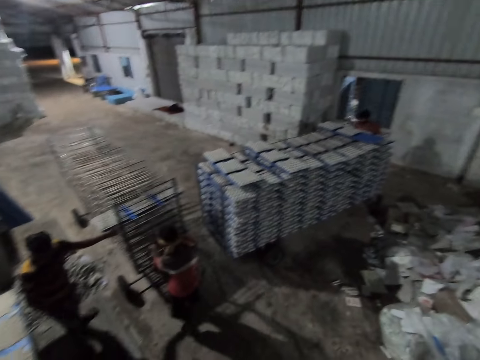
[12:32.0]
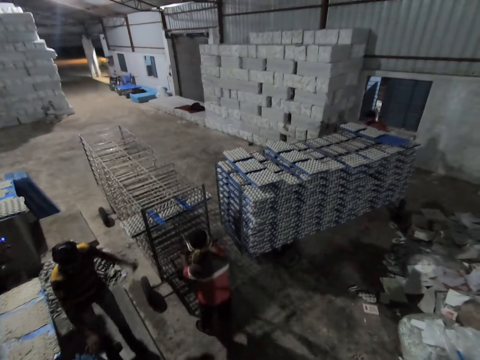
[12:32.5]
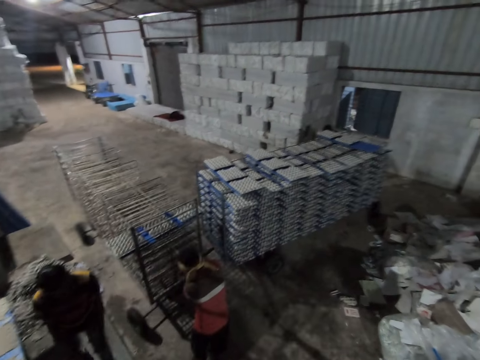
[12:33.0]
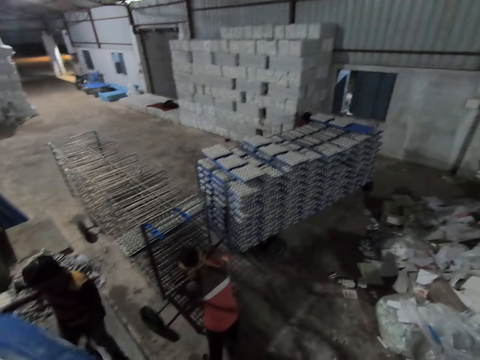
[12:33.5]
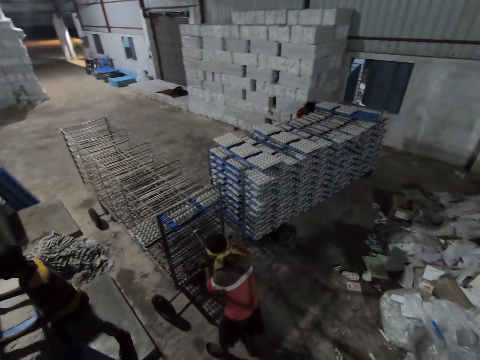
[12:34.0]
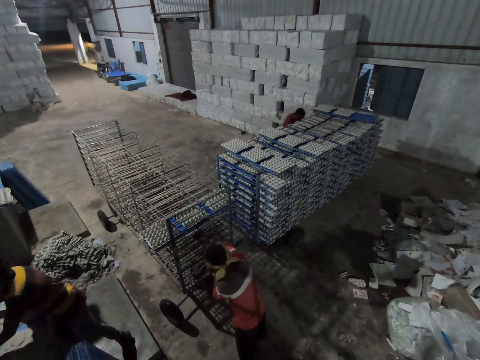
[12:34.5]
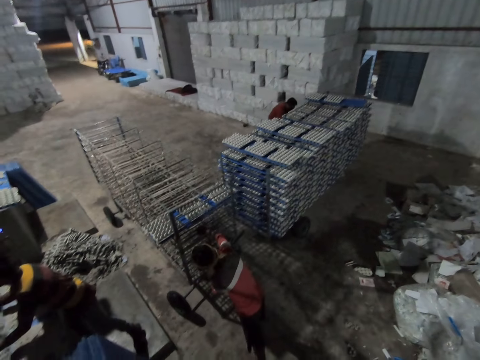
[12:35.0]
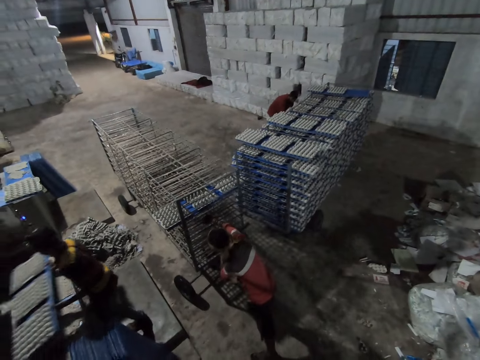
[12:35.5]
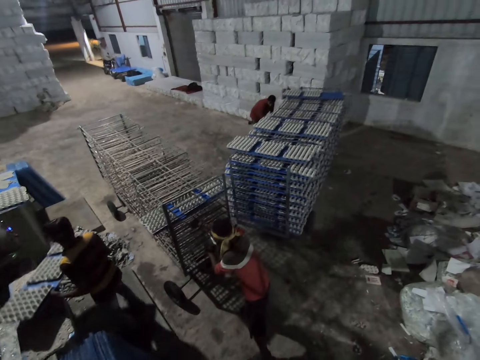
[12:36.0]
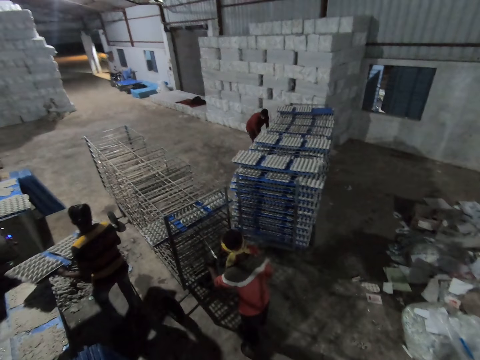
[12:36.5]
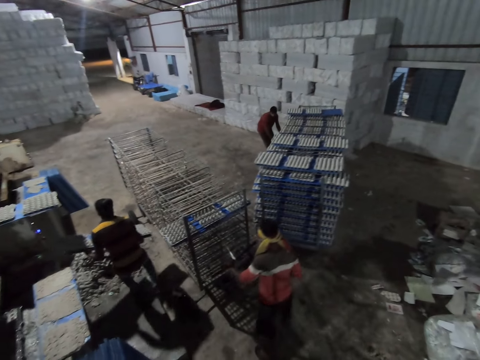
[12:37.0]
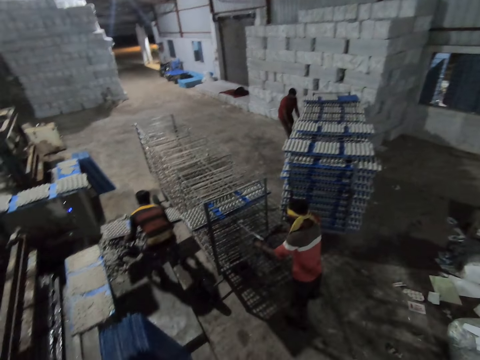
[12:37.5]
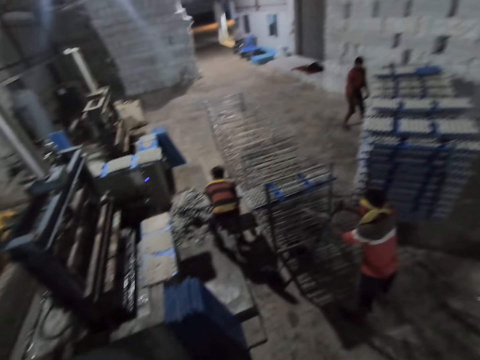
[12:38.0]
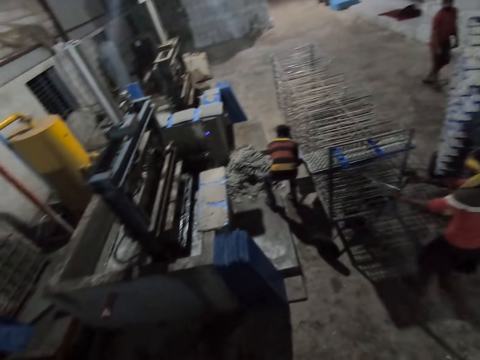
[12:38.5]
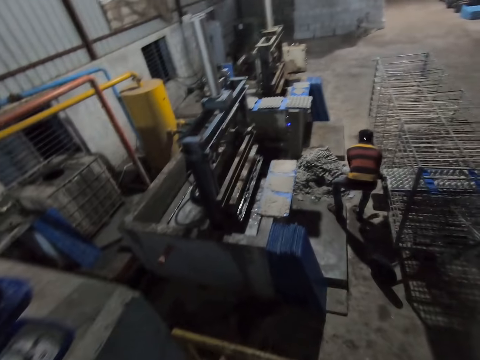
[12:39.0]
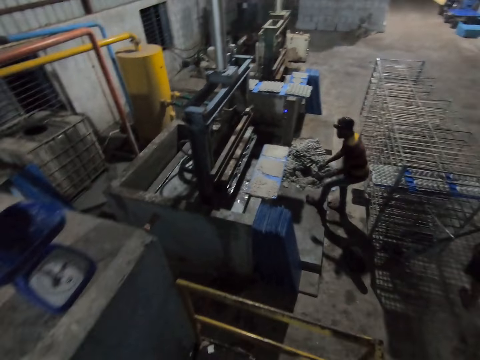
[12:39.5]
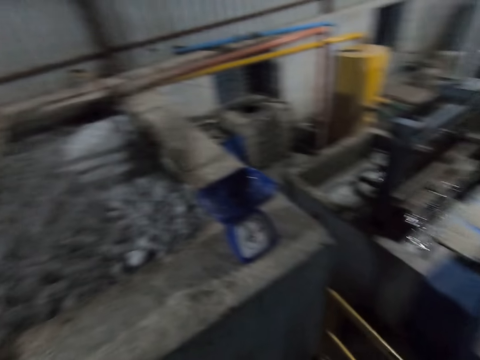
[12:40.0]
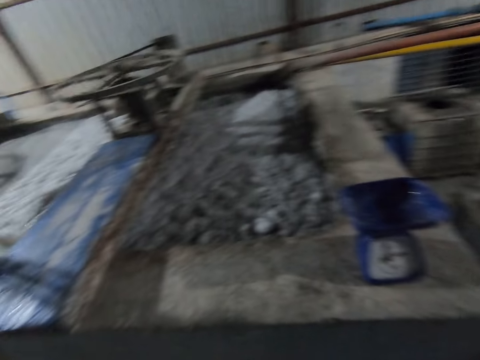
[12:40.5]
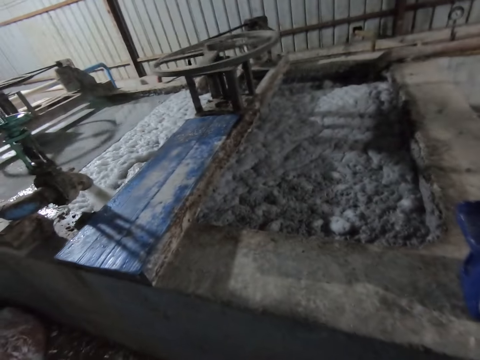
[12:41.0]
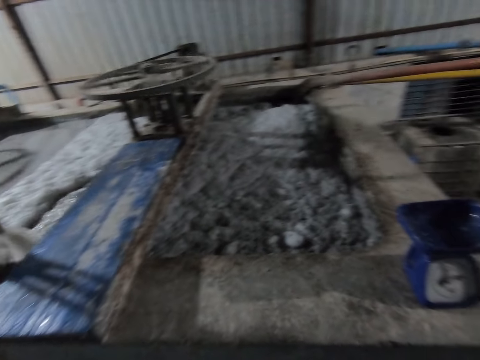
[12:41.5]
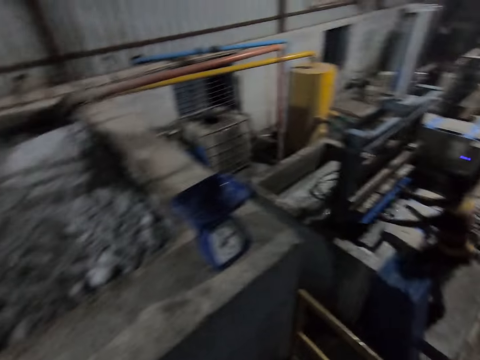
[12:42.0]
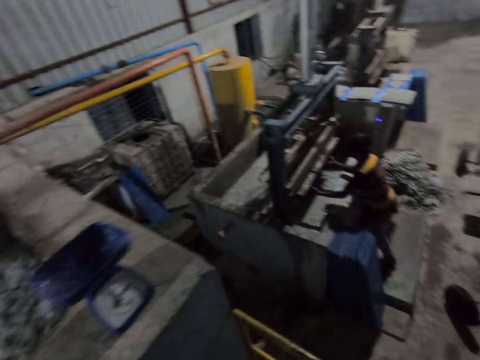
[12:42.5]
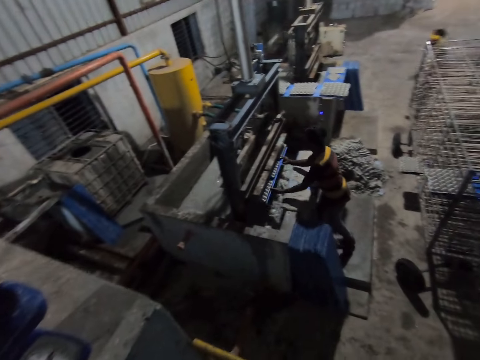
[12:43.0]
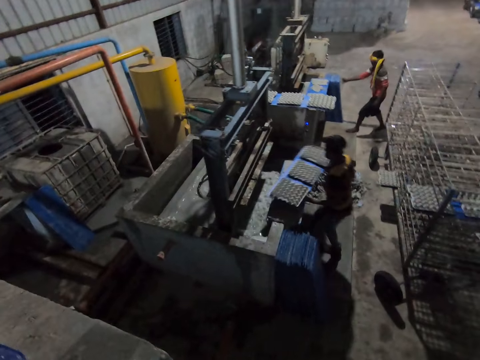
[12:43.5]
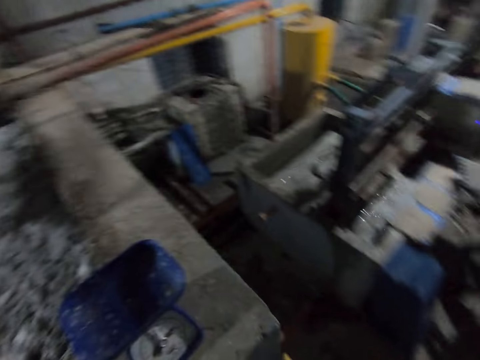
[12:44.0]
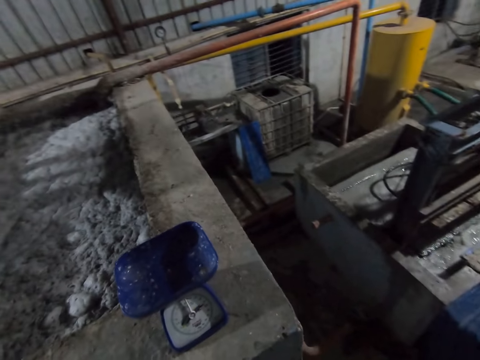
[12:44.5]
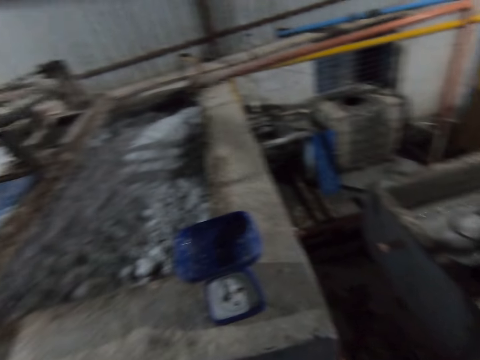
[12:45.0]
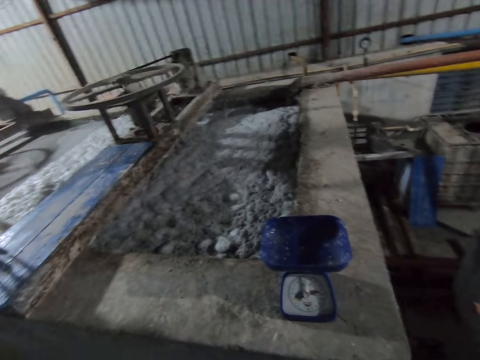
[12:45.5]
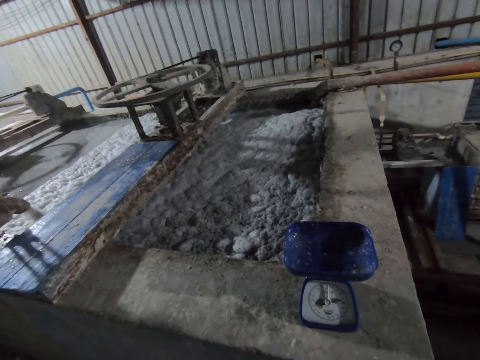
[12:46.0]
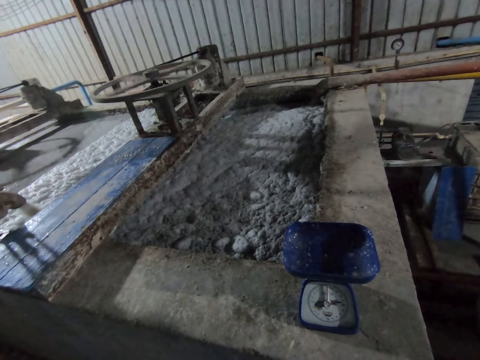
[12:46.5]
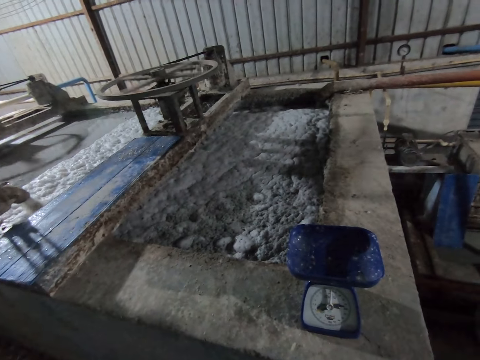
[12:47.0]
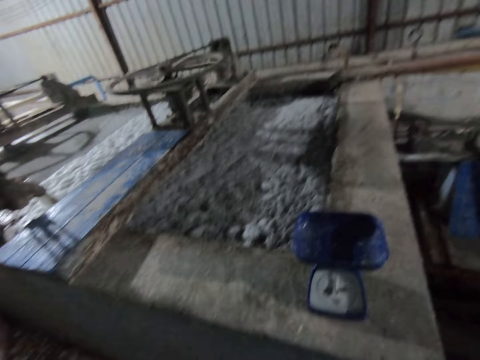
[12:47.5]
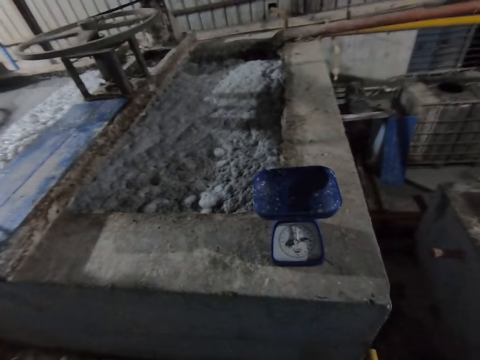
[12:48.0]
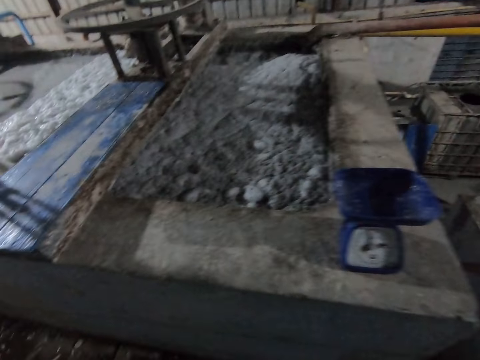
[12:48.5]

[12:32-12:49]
A man picks a polypropylene plastic from the floor with both hands. Another man pulls the trolley. The first man puts the polypropylene plastic into the egg crate making machine with both hands and removes the polypropylene plastic from the egg crate making machine with both hands. A third man pulls the trolley. The first man drops the polypropylene plastic in the rack with both hands. The camera wearer looks around. The first man puts the polypropylene plastic into the egg crate making machine with both hands and removes the polypropylene plastic from the egg crate making machine with both hands. Someone puts the board on the trolley. Another man picks the polypropylene plastic from the floor with both hands. The camera wearer looks around.

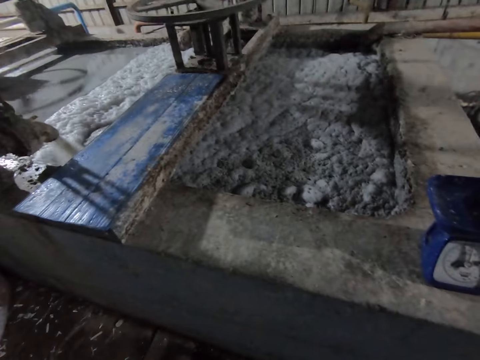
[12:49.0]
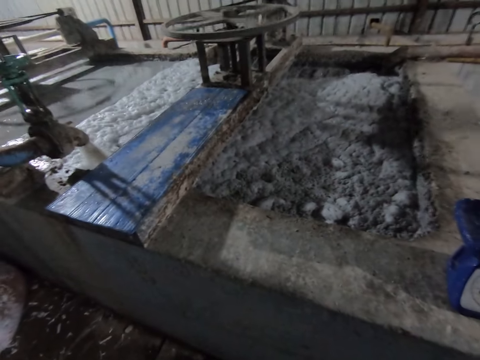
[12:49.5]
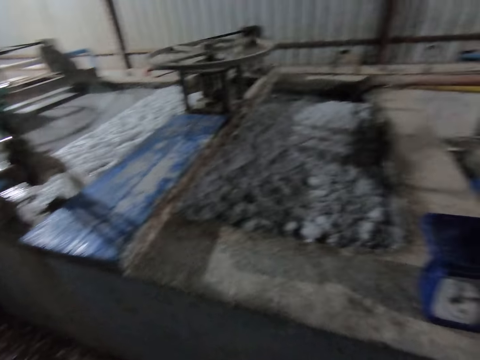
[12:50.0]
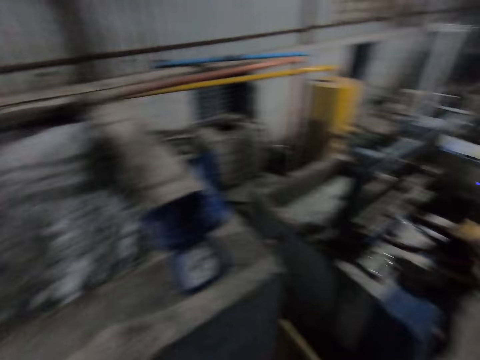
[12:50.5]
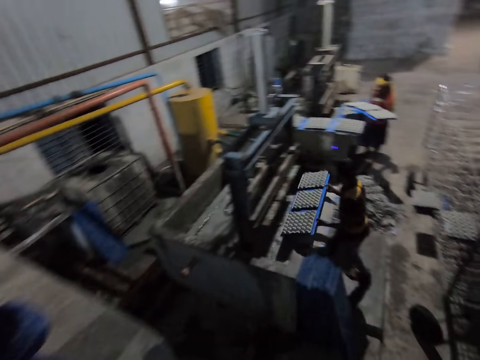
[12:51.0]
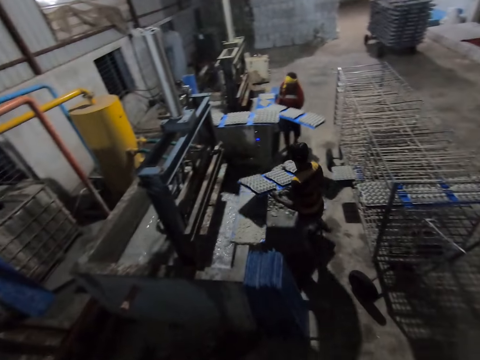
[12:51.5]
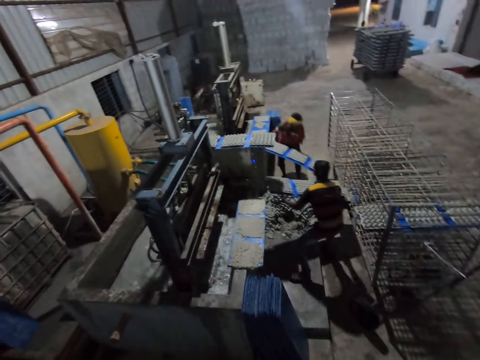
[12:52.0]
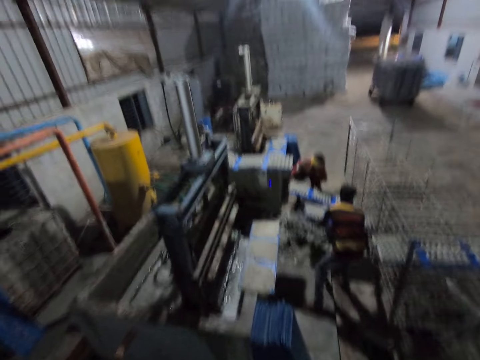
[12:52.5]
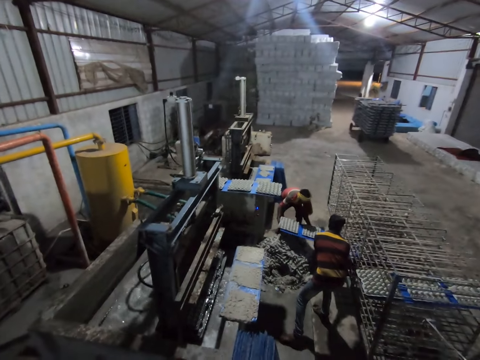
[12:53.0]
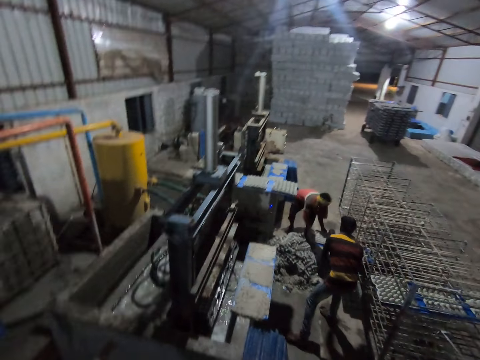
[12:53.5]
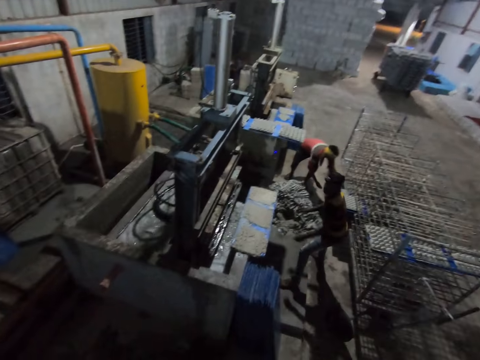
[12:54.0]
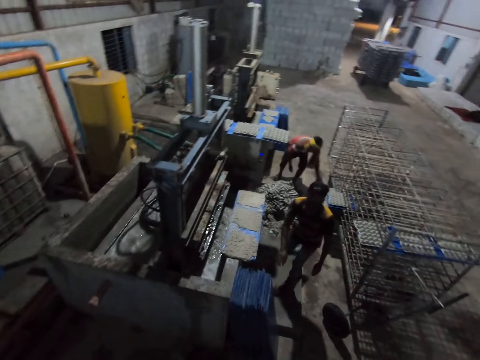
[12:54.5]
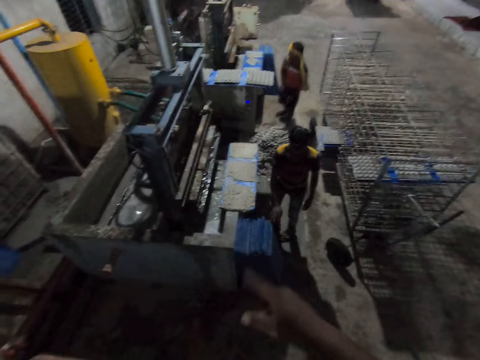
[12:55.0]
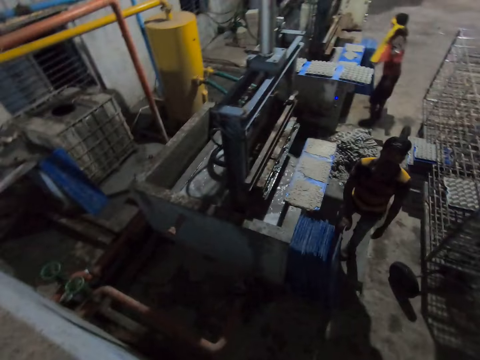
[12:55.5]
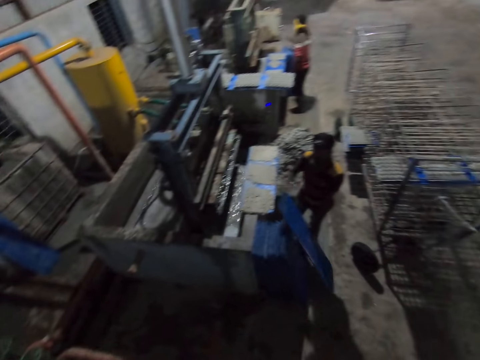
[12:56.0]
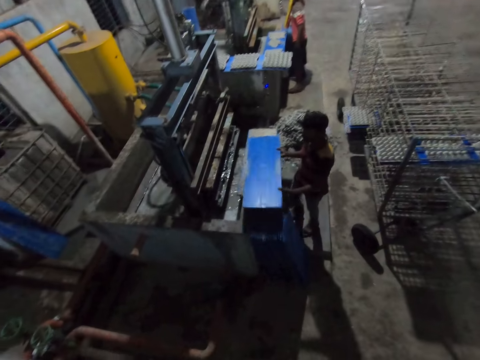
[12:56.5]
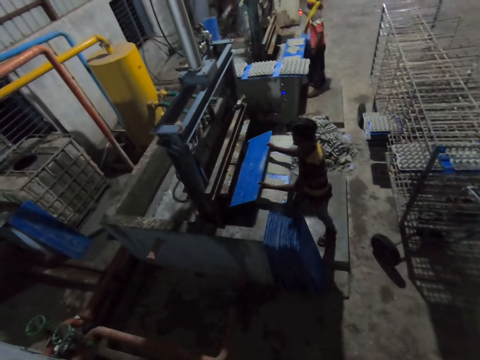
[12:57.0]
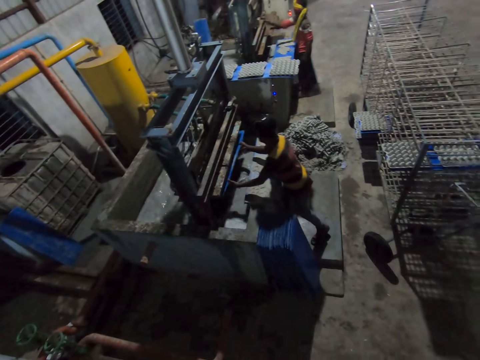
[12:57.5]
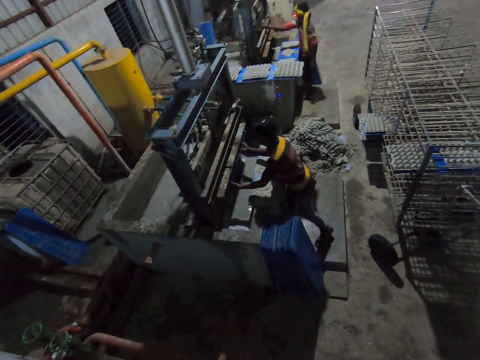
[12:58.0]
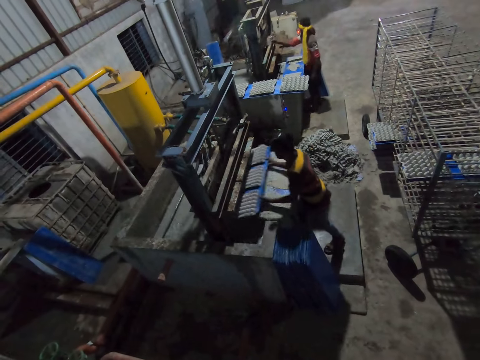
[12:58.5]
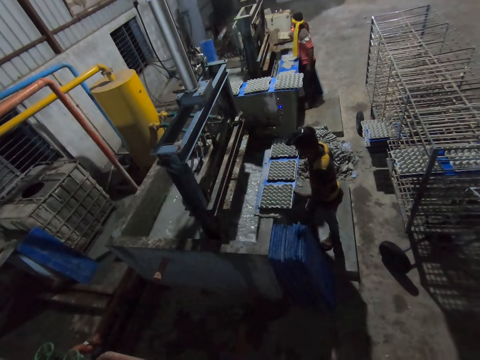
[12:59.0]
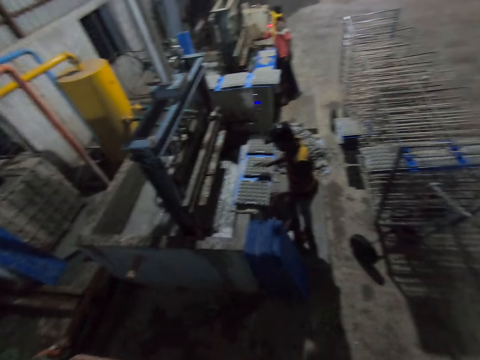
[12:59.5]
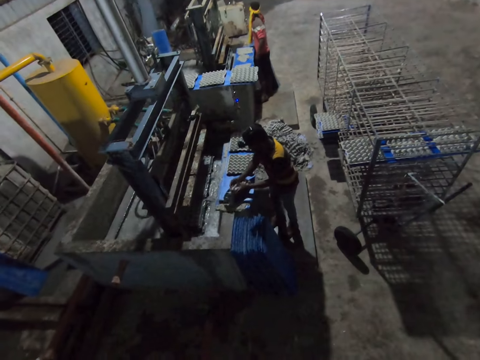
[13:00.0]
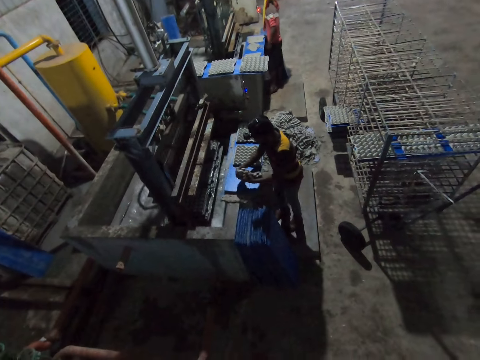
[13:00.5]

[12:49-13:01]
A man removes the polypropylene plastic from the egg crate making machine with both hands. Another man removes the polypropylene plastic from the egg crate making machine with both hands. The first man drops the polypropylene plastic in the rack with both hands. The other man drops the polypropylene plastic in the rack with both hands. The first man picks the polypropylene plastic from the floor with both hands. The other man operates the egg crate making machine with his right hand. The first man puts the polypropylene plastic into the egg crate making machine with both hands. The other man picks a paper from the egg crate making machine with his right hand. The first man removes the polypropylene plastic from the egg crate making machine with both hands and drops the polypropylene plastic on the egg crate making machine with both hands. The other man picks the paper on the egg crate making machine with his right hand. The first man picks an egg crate from the polypropylene plastic with both hands. The other man operates the egg crate making machine with his right hand. The first man squeezes the egg crate with both hands and dismantles the egg tray.
